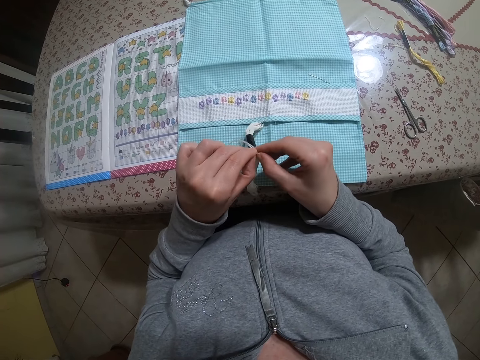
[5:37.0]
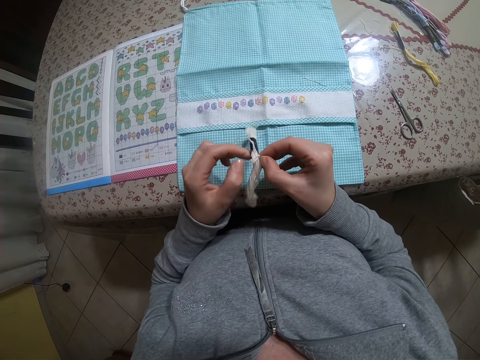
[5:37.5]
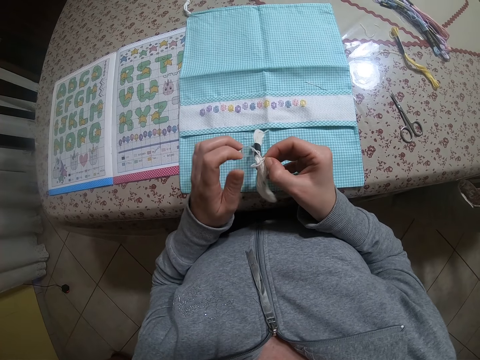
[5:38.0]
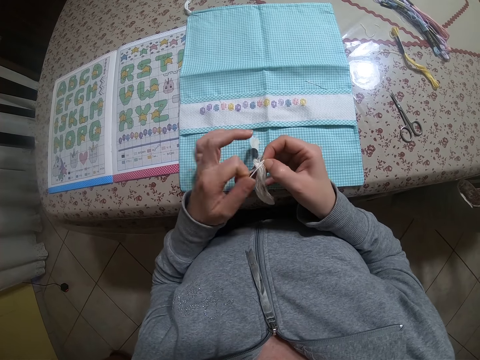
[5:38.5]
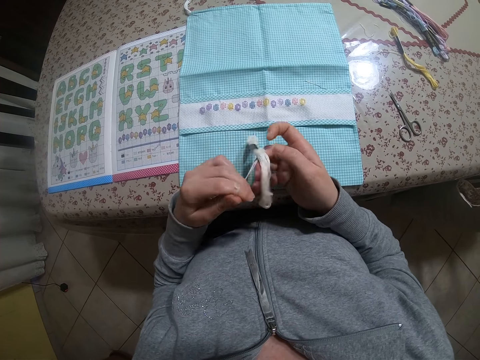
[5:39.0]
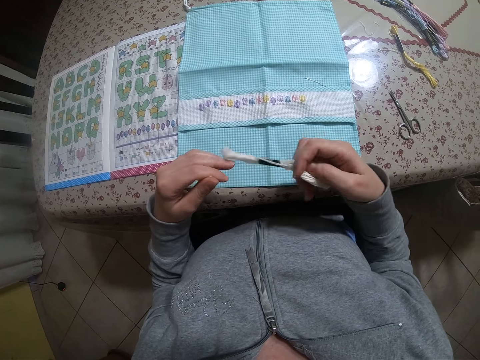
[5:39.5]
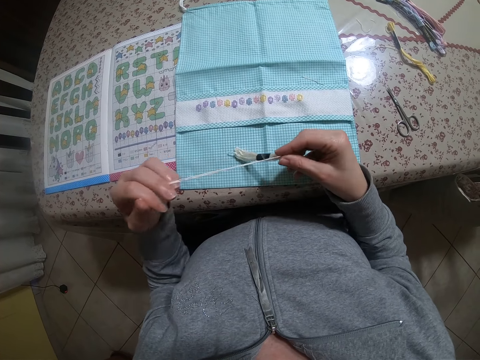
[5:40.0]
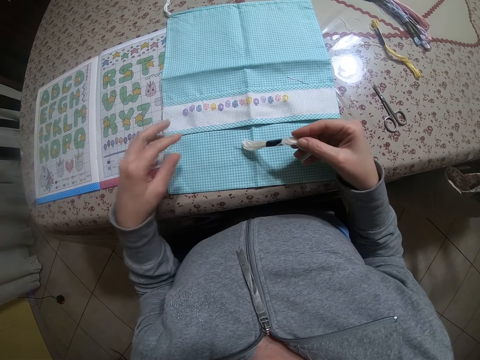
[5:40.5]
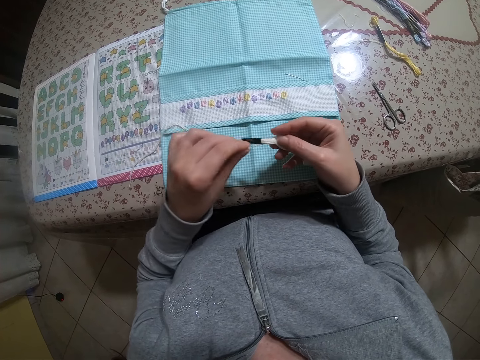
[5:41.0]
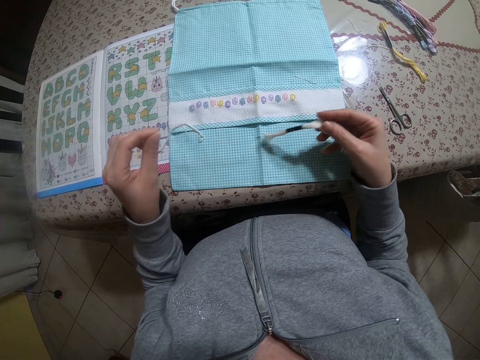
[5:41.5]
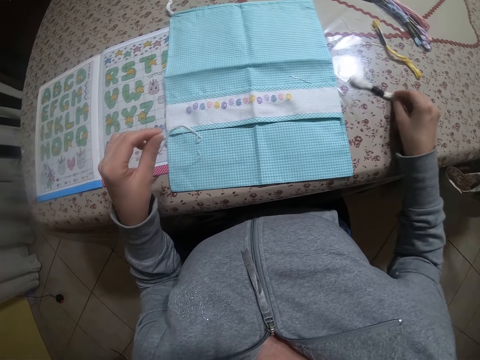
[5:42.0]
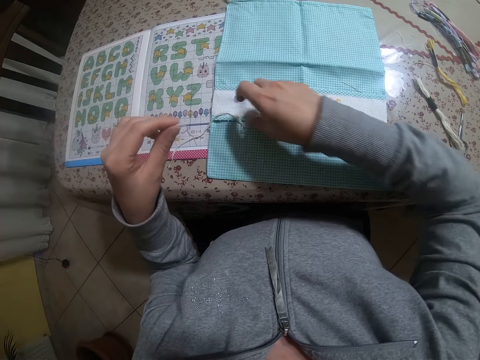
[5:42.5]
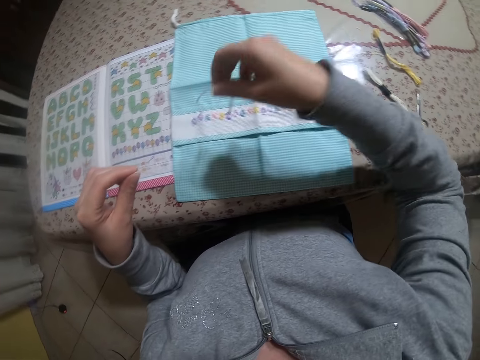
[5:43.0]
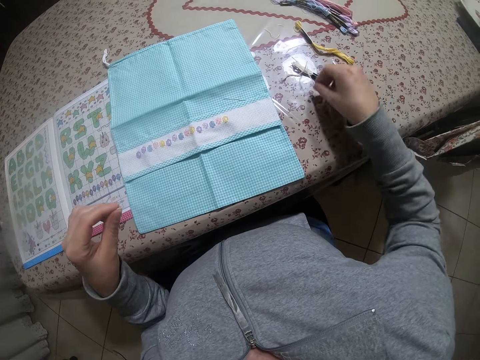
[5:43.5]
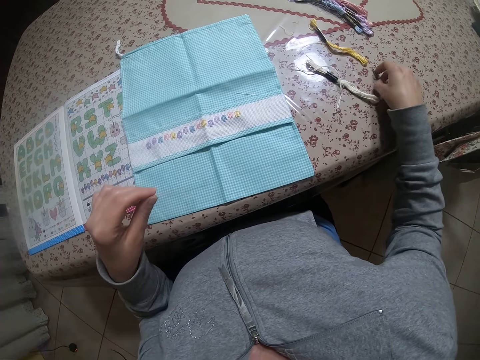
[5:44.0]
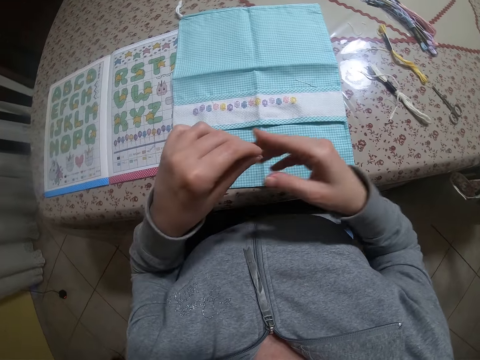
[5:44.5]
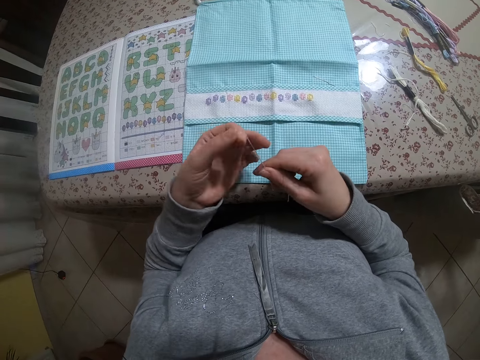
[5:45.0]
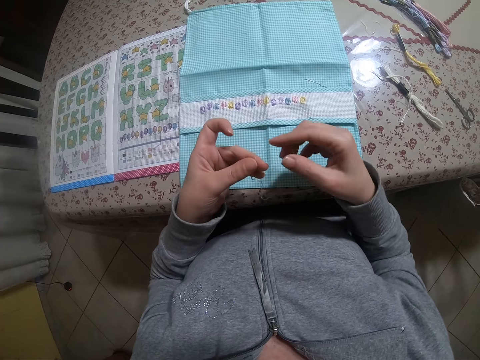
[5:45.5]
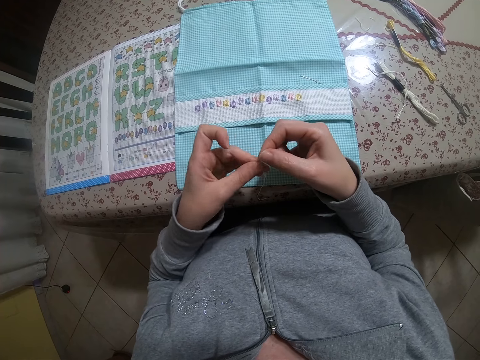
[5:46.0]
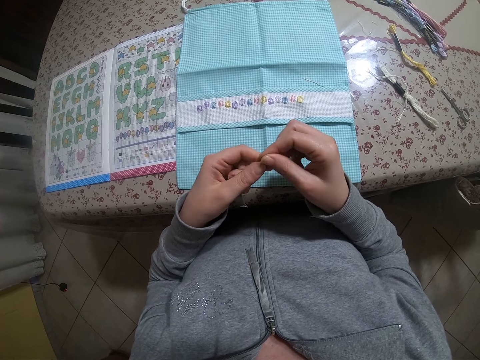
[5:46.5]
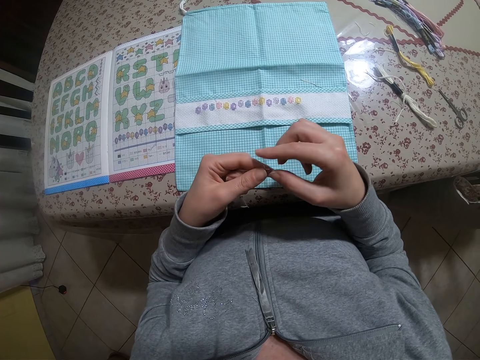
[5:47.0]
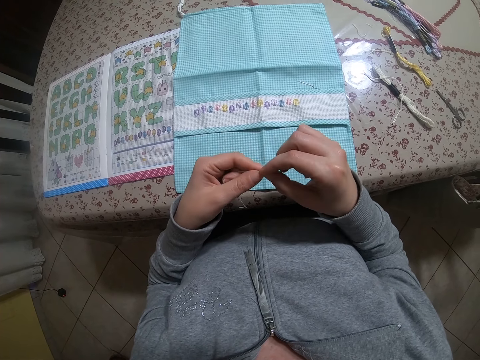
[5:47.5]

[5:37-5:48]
The camera wearer unties the thread. She drops the thread on the cloth on the table with her left hand. She drops the braided cord on the table with her right hand. She picks up the thread on the cloth on the table with her right hand. She drops the thread in her right hand on the table. She moves the scissors on the table with her right hand. She rolls the thread with both hands. She straightens the thread.

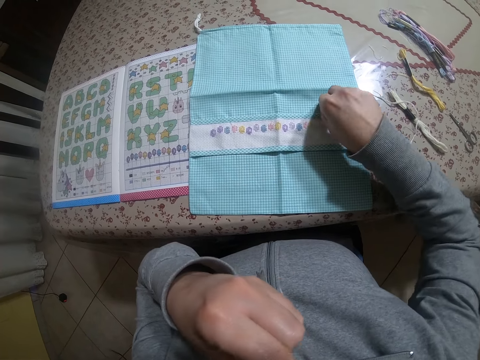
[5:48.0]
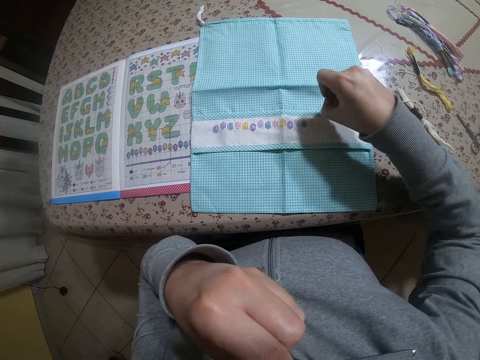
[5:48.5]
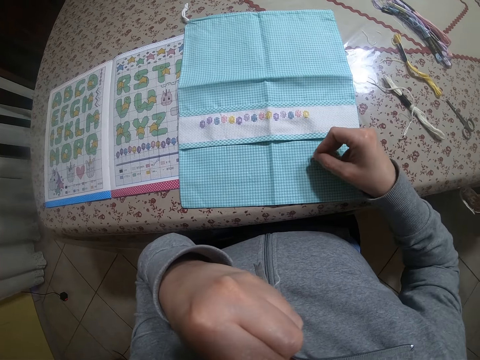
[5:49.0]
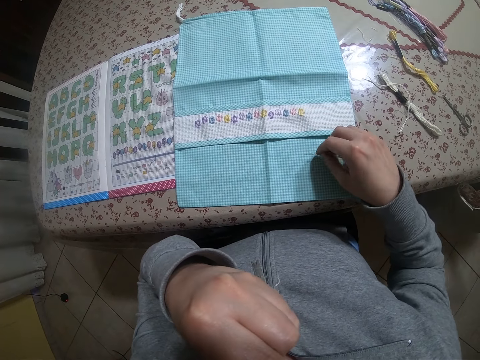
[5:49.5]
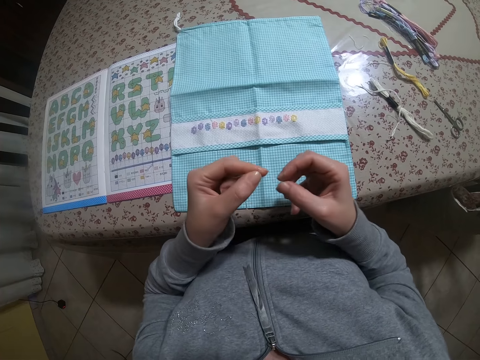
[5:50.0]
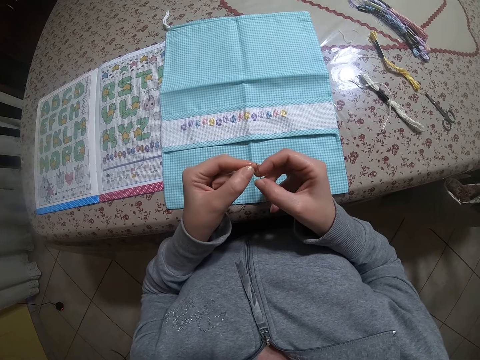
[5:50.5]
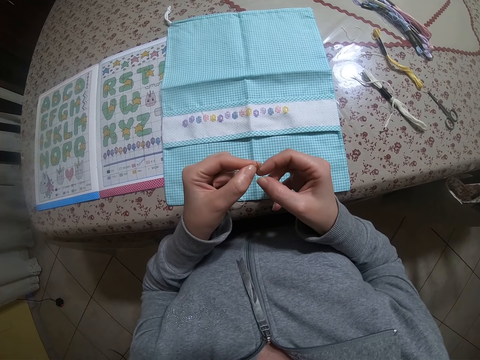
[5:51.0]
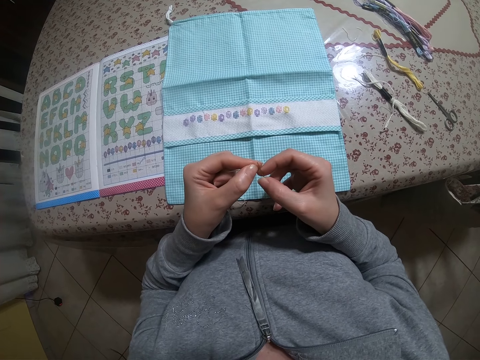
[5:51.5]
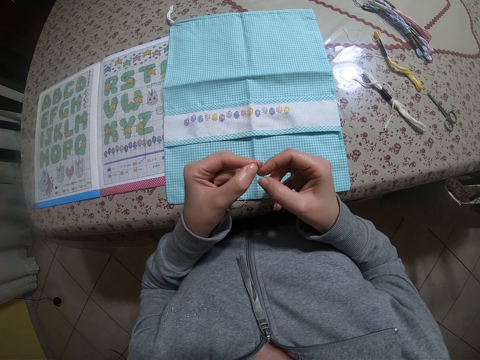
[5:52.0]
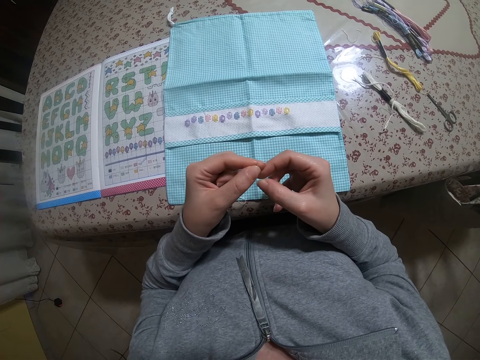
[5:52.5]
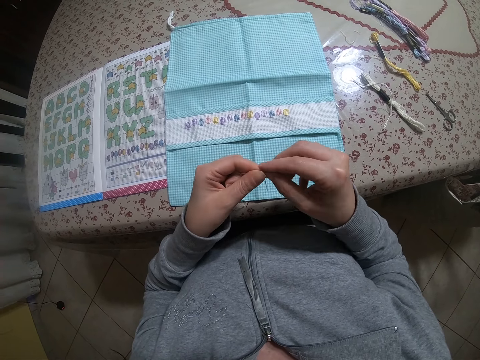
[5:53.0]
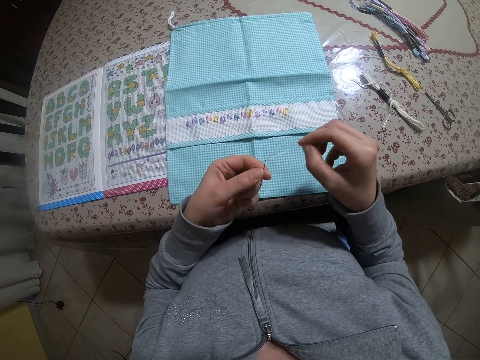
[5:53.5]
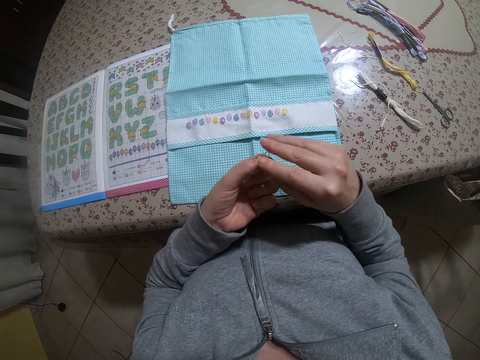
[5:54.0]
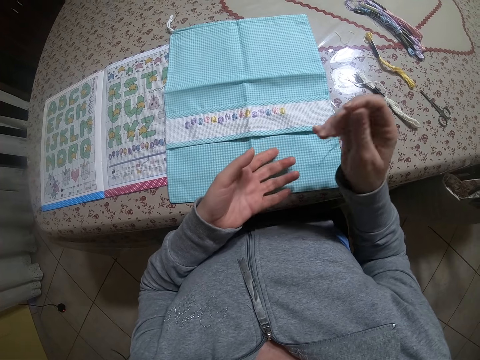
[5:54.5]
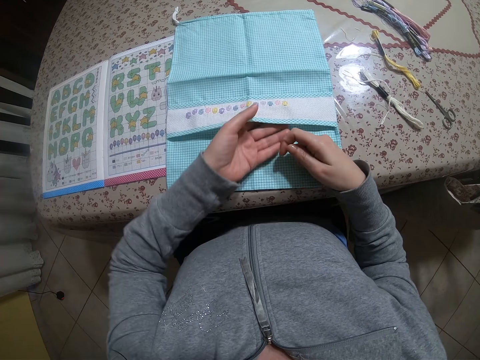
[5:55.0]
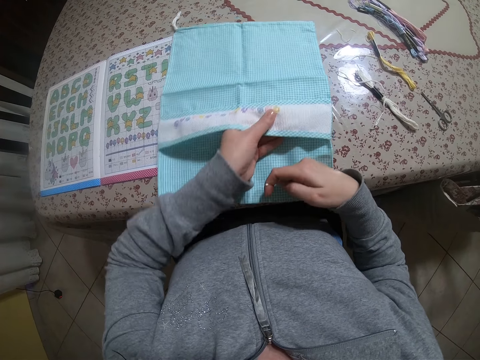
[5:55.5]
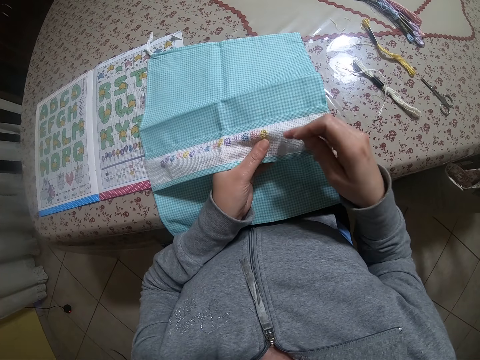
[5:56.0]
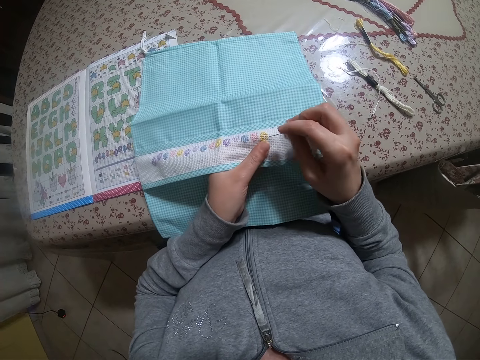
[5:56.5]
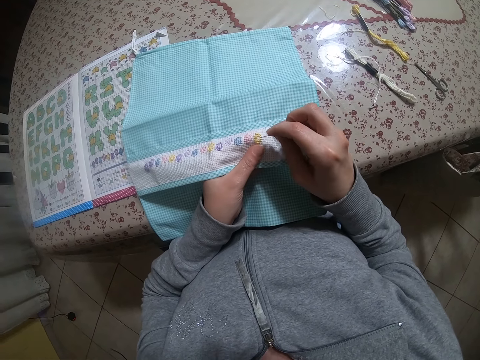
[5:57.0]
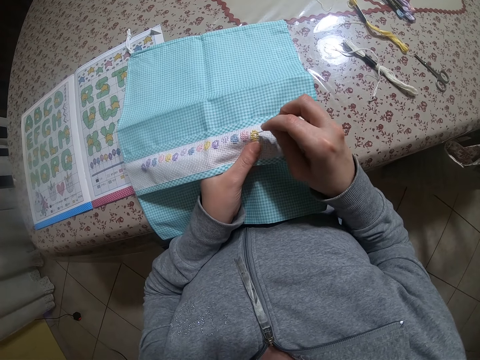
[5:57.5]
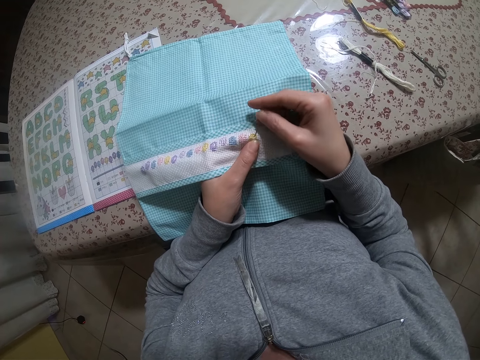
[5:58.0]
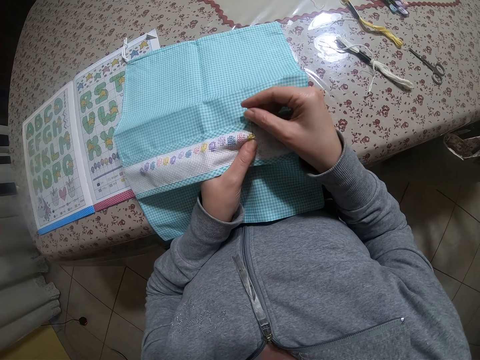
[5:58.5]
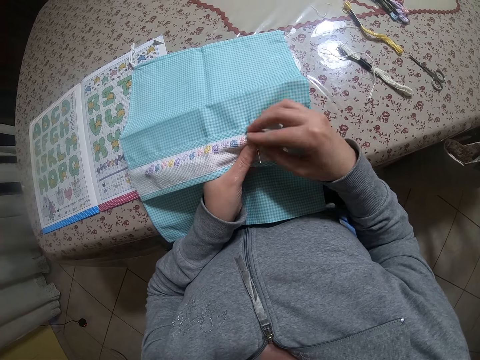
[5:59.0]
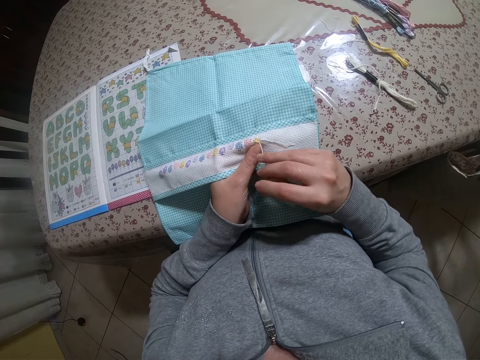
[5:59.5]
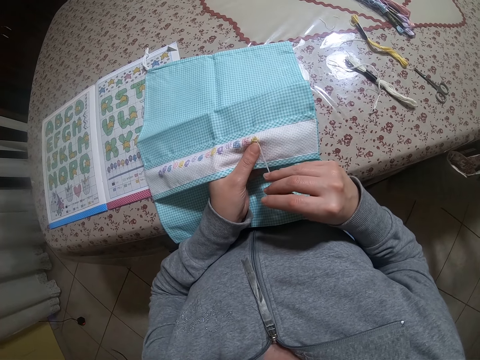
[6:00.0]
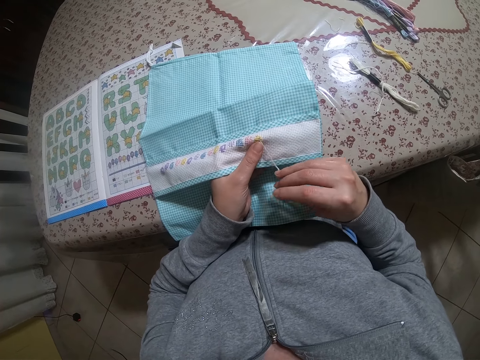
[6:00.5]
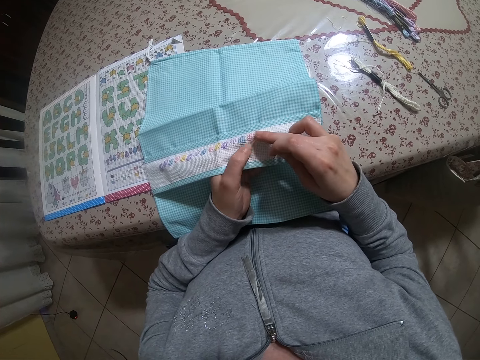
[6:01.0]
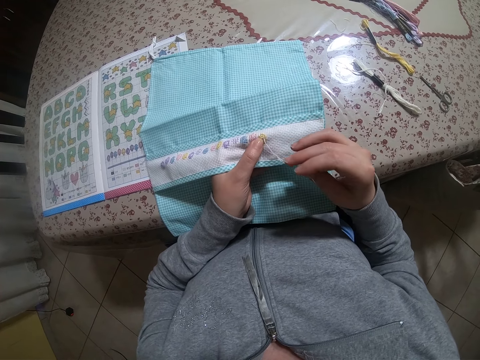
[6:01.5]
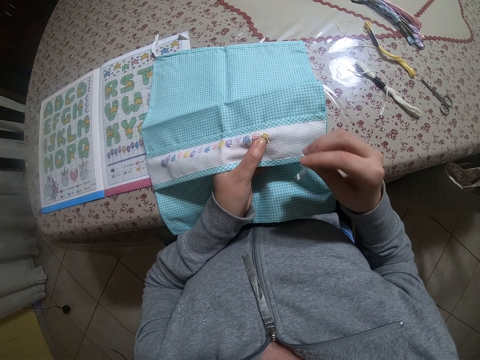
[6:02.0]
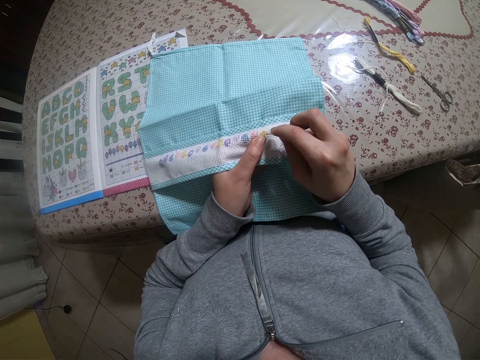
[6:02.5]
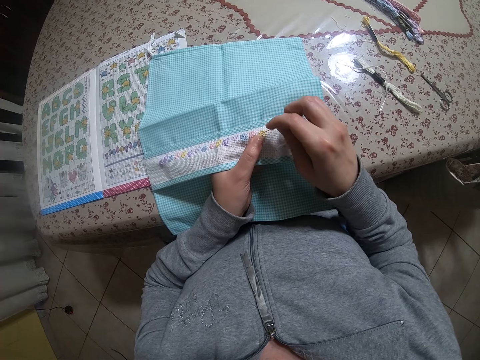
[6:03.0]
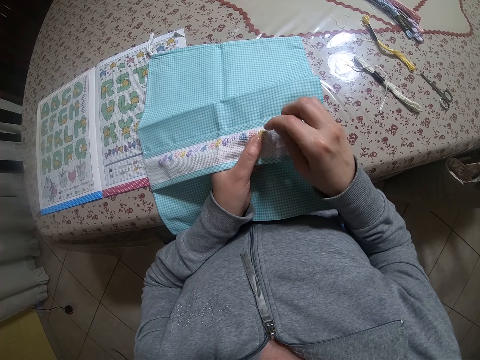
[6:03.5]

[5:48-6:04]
The camera wearer picks up the needle on the cloth on the table with her right hand. She puts the thread in her mouth with her left hand. She puts the thread in the needle's hole in her right hand with her left hand. She pulls the thread through the needle hole in her left hand with her right hand. She collects the needle and thread in her left hand with her right hand. She holds the cloth with her left hand. She sews the cloth on the table with the needle and thread in her right hand.
